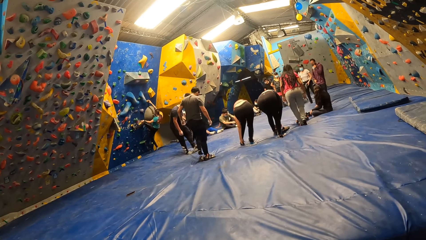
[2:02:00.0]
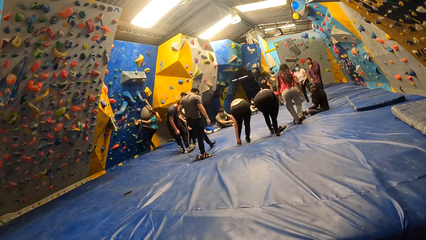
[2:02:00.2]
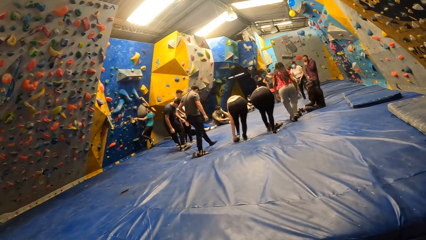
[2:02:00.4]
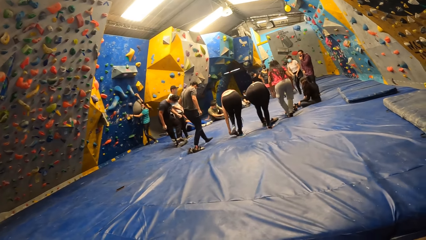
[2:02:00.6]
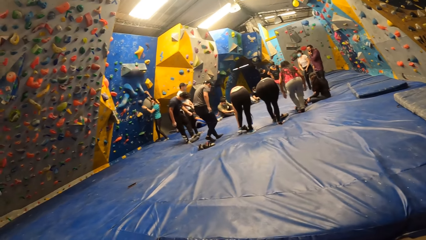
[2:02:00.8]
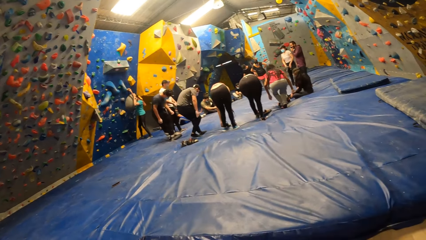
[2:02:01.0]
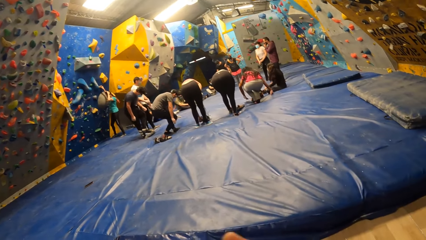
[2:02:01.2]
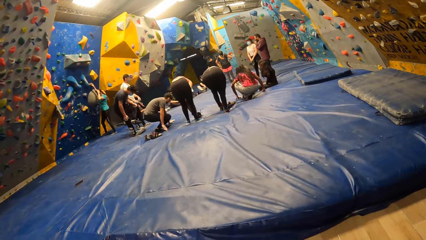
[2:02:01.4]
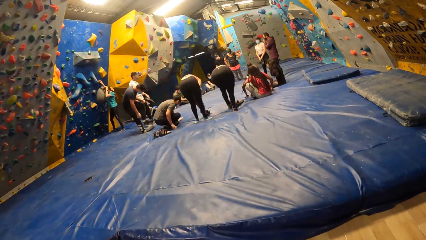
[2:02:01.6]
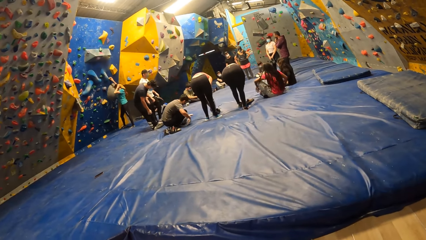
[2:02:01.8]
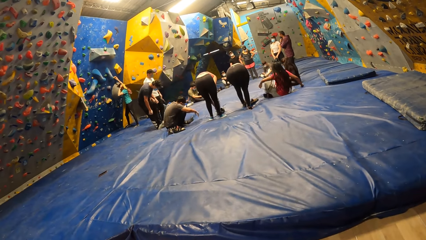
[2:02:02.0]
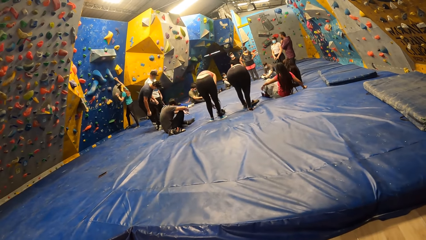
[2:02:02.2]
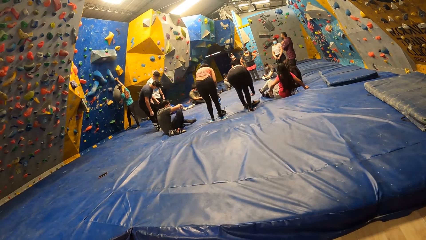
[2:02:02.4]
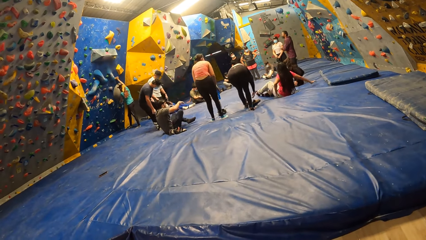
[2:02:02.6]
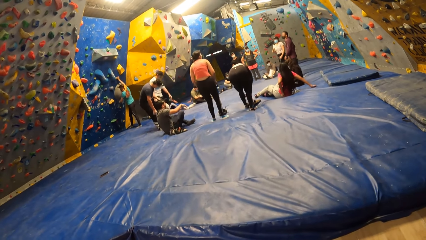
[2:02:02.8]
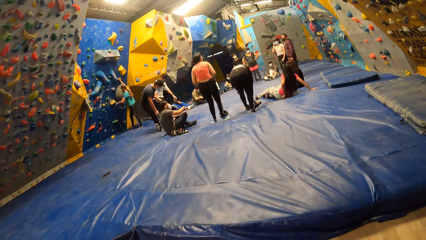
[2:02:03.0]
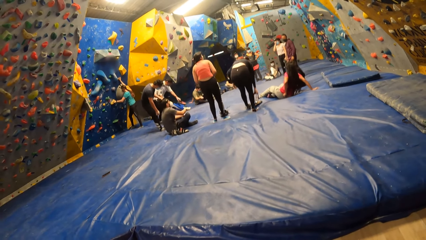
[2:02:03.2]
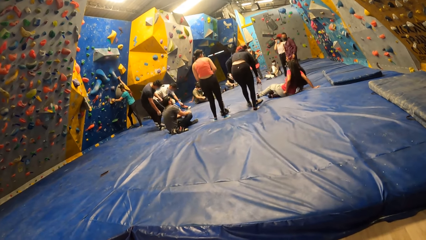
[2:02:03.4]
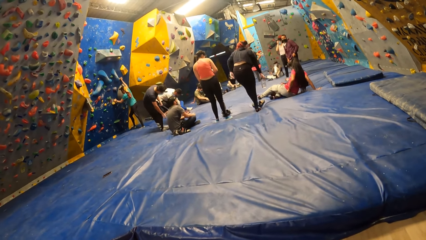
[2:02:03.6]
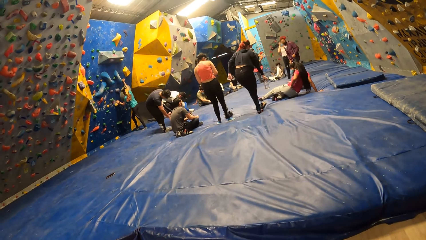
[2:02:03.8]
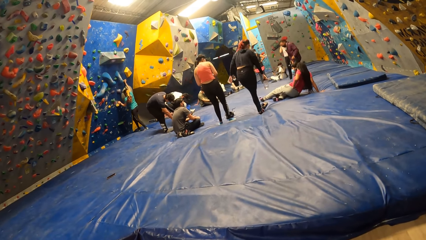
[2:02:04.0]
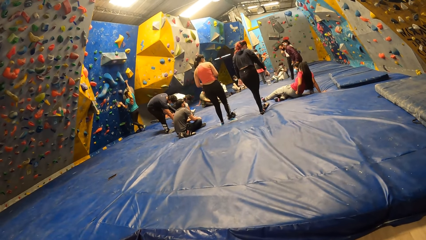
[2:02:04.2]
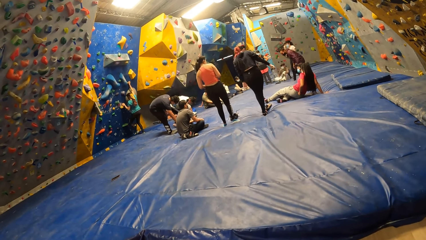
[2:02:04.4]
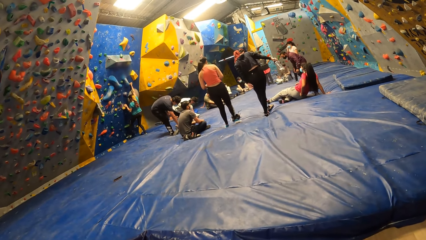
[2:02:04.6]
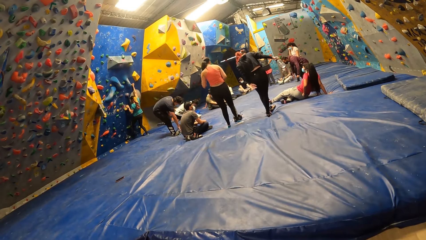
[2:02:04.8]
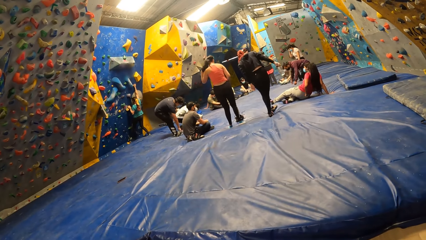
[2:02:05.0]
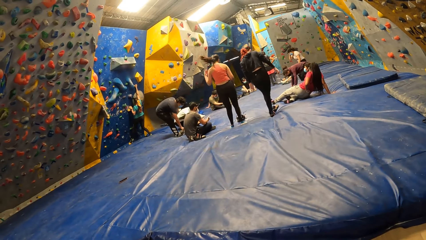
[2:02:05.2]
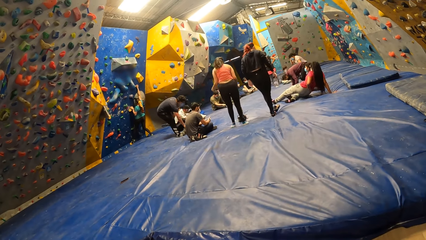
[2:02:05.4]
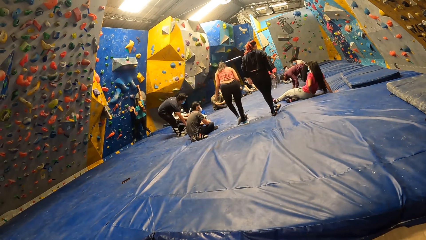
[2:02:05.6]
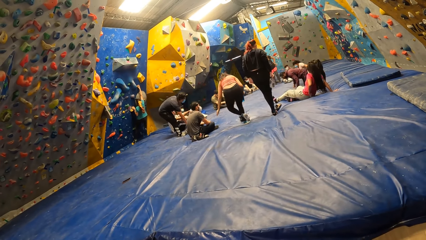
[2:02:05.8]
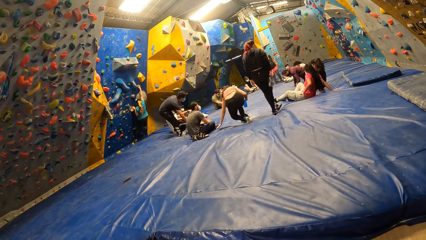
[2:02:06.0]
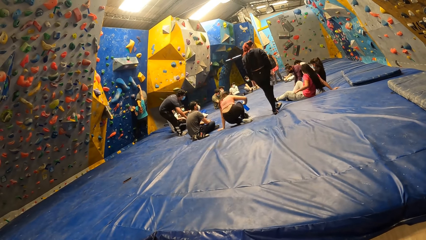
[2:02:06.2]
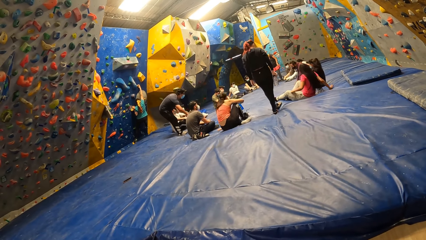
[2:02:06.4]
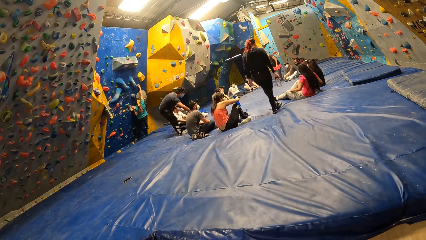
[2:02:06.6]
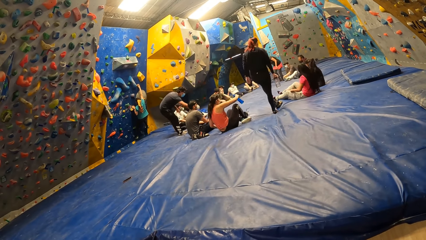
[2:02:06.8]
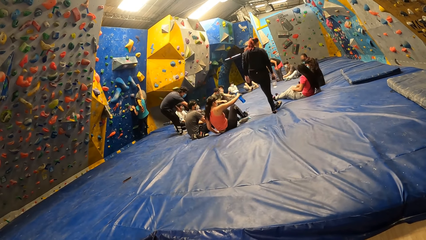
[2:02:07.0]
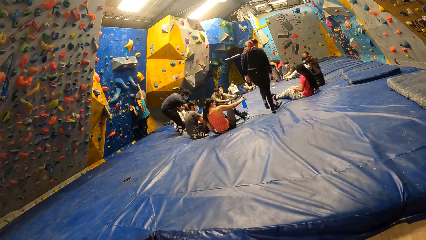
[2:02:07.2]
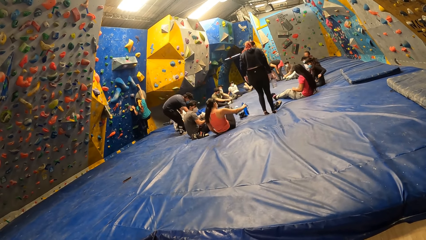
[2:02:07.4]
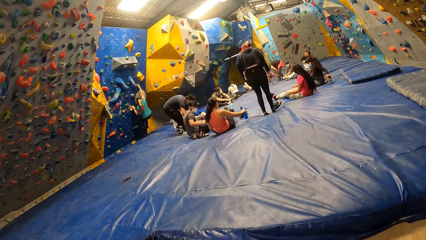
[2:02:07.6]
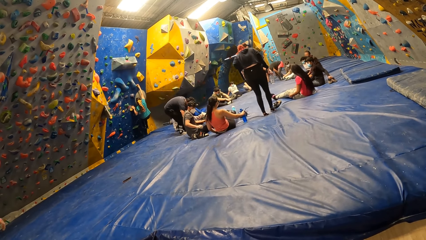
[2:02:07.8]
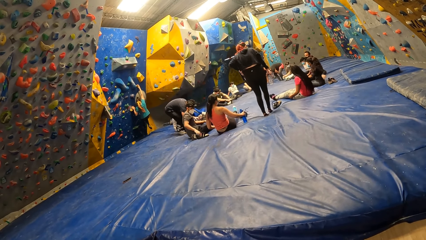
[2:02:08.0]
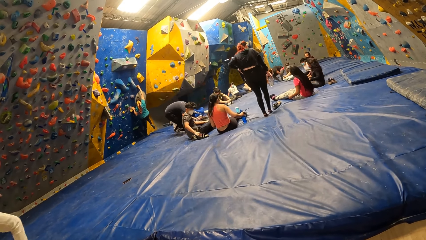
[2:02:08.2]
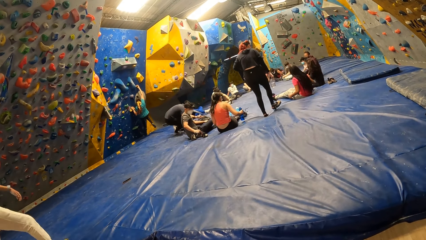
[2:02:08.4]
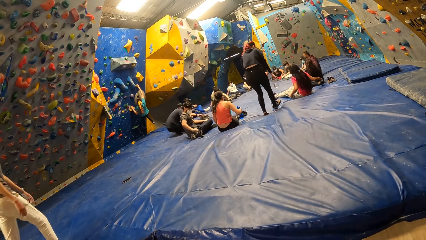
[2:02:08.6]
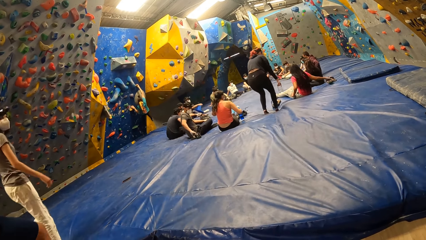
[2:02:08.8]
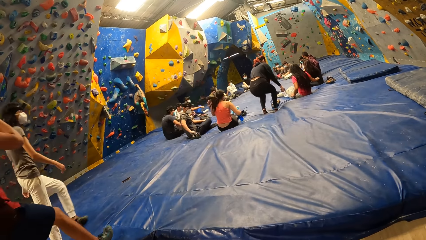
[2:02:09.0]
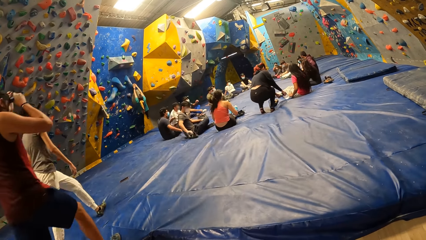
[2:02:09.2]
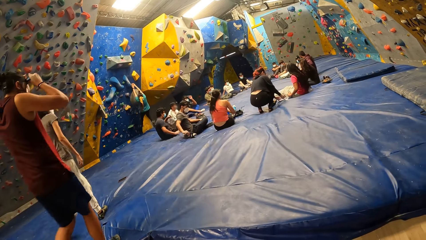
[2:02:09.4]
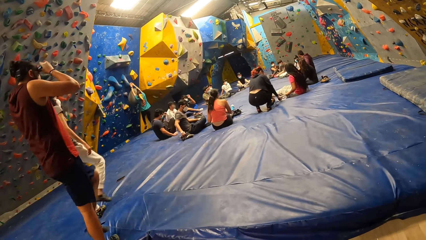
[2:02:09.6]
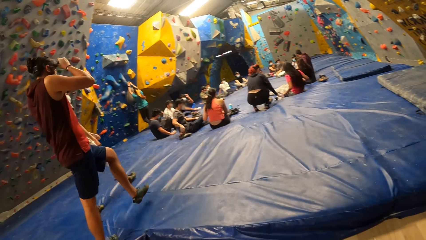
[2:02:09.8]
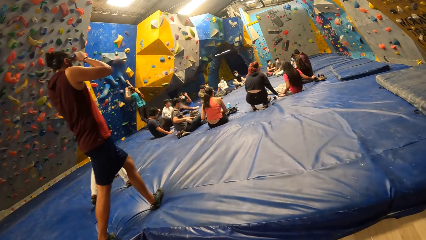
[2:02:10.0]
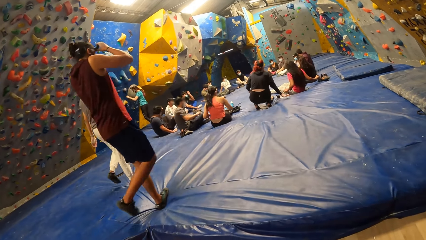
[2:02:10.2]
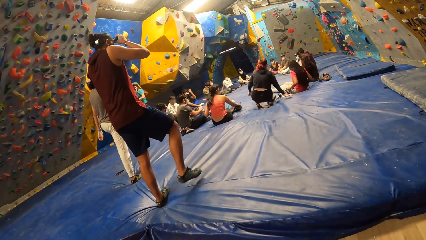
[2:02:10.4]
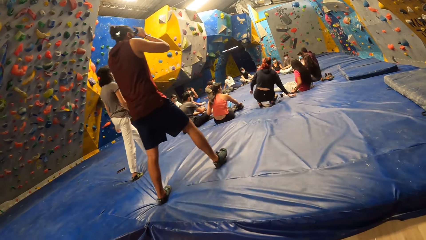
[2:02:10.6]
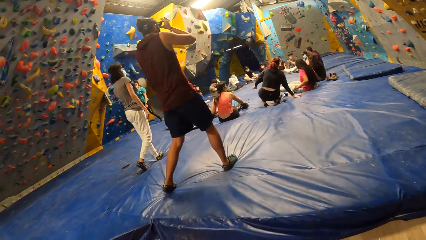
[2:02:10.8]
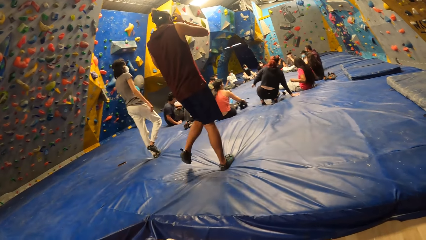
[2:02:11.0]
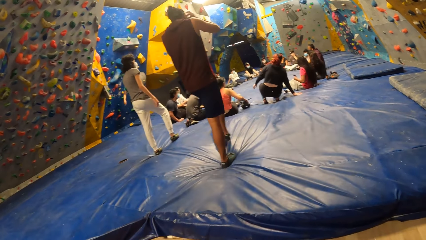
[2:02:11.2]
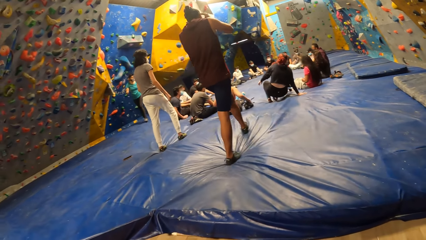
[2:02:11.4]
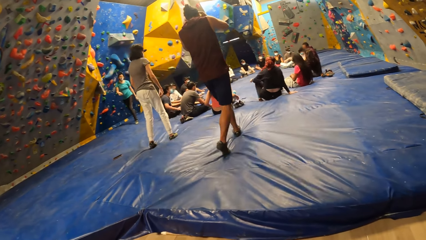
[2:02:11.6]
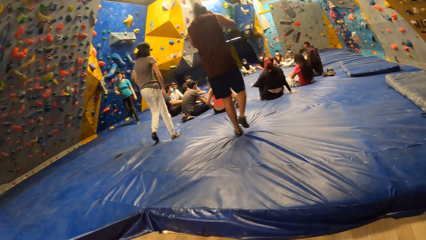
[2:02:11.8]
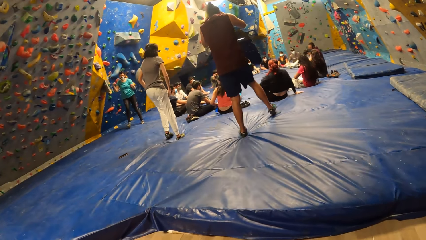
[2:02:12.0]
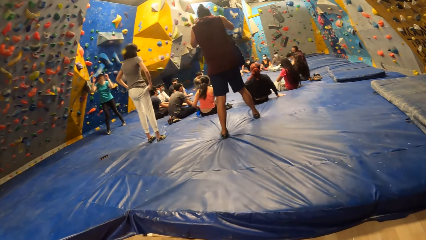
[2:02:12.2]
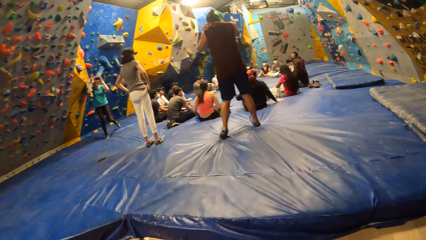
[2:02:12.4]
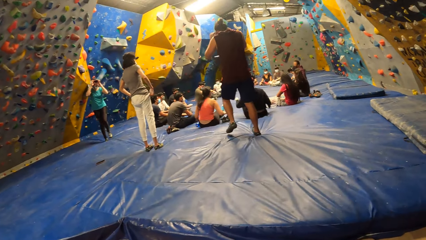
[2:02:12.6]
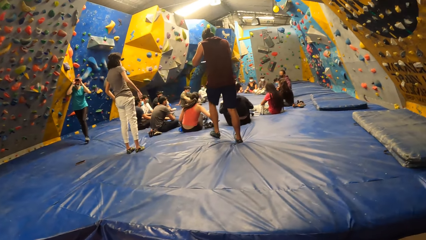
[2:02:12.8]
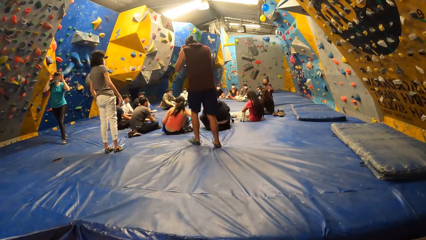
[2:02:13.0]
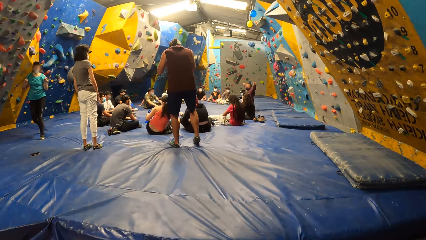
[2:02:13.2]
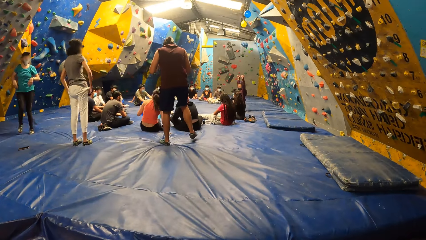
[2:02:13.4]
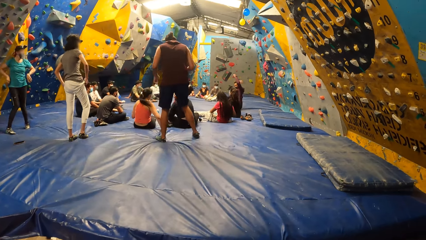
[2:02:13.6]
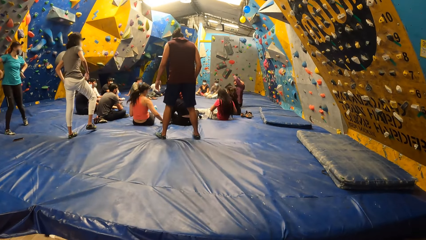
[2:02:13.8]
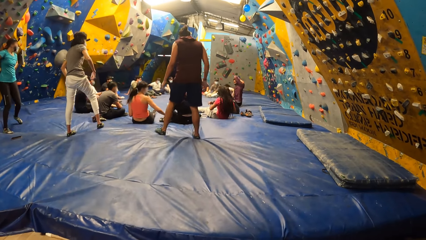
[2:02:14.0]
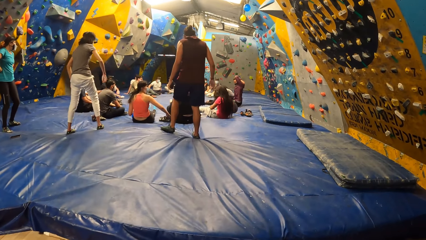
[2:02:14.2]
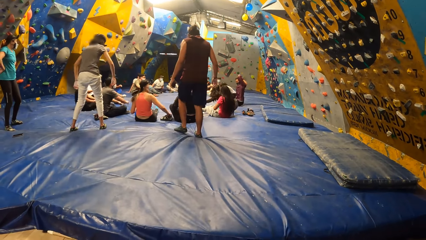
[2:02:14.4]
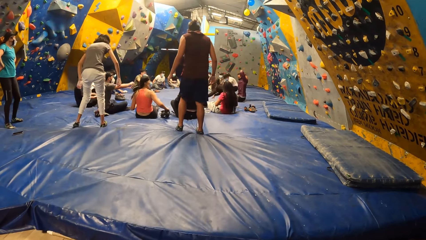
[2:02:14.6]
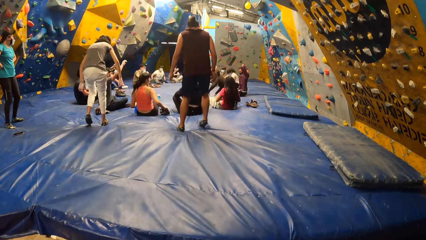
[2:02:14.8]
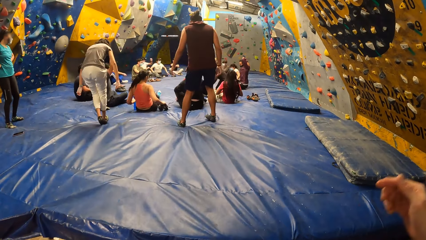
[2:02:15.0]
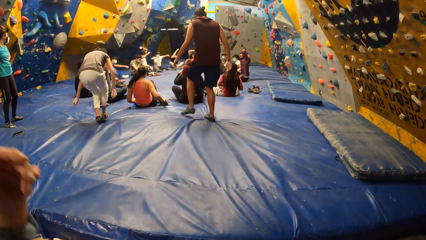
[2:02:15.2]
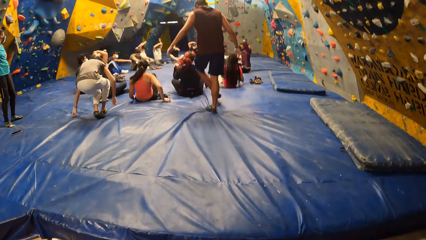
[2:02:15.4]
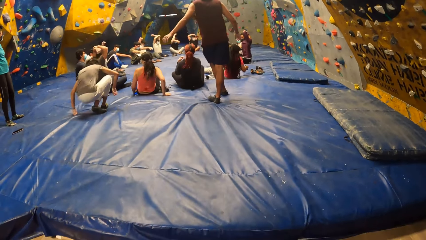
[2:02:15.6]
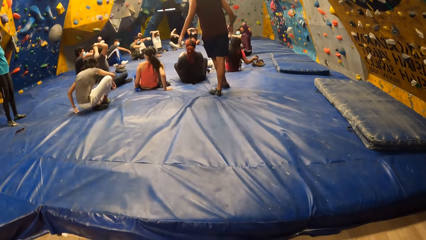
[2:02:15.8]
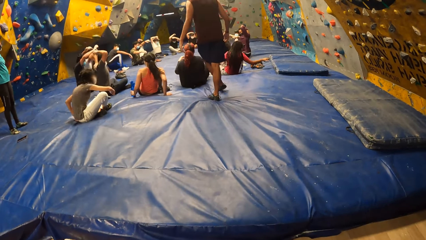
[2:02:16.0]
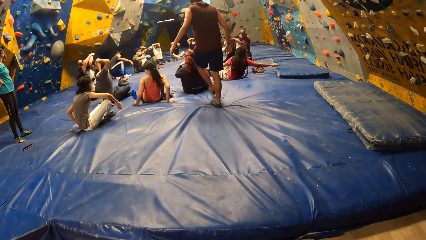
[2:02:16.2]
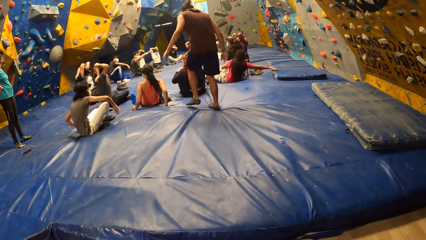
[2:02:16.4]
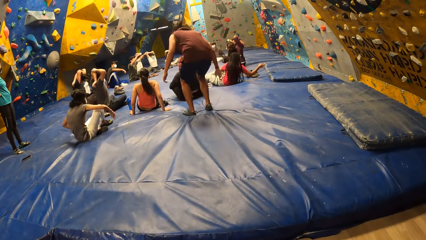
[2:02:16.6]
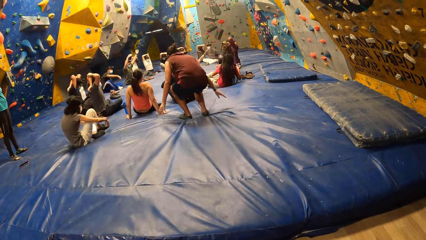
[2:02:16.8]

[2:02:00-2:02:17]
The group of people sits down on the yoga mat. A woman and a man walk towards the group of people. The man adjusts his camera with his hands. Another woman walks towards the first woman and the man. The camera wearer raises both hands towards something. The group of people exercise their bodies. The first woman sits on the yoga mat.
